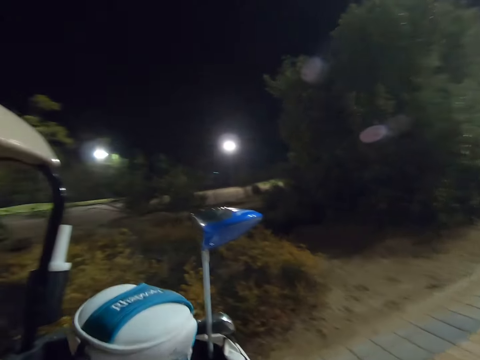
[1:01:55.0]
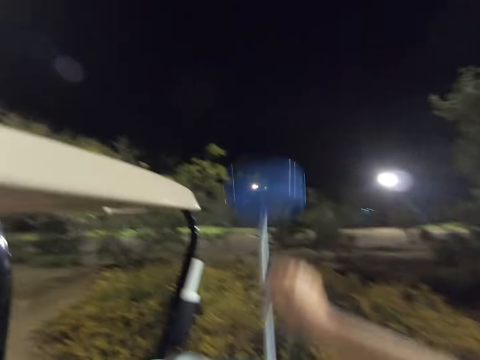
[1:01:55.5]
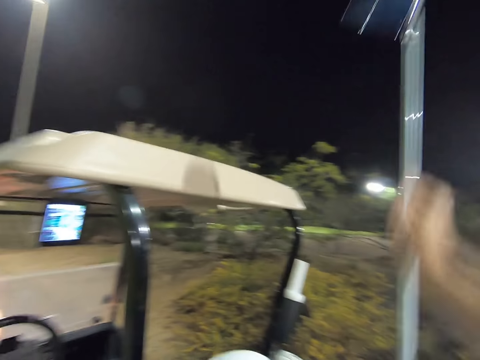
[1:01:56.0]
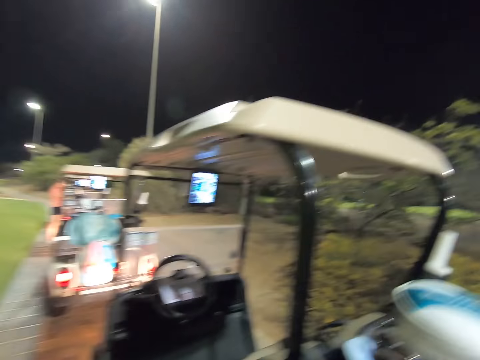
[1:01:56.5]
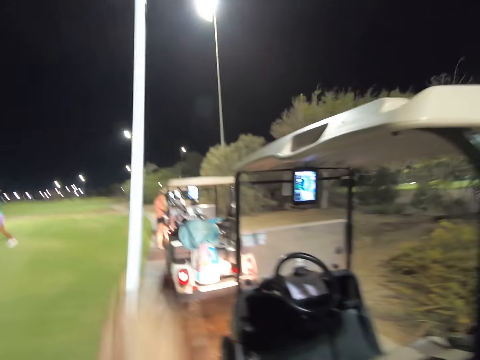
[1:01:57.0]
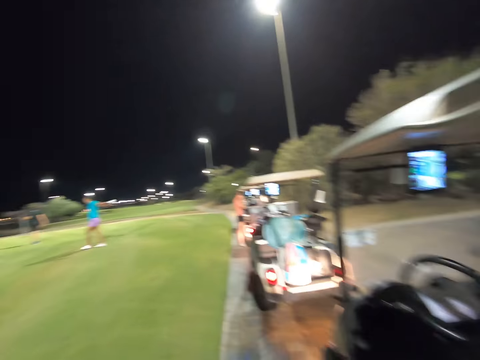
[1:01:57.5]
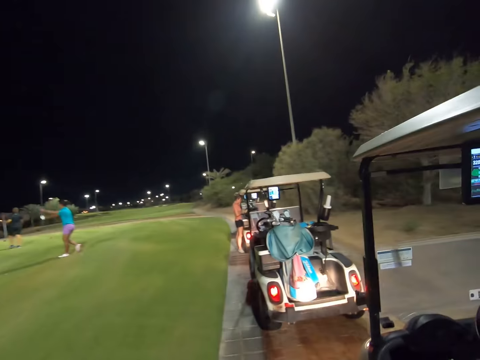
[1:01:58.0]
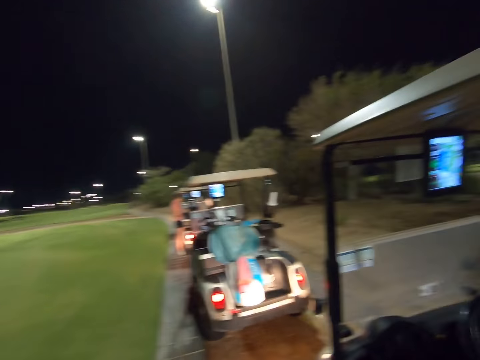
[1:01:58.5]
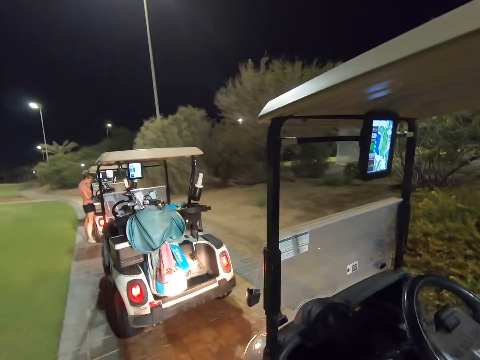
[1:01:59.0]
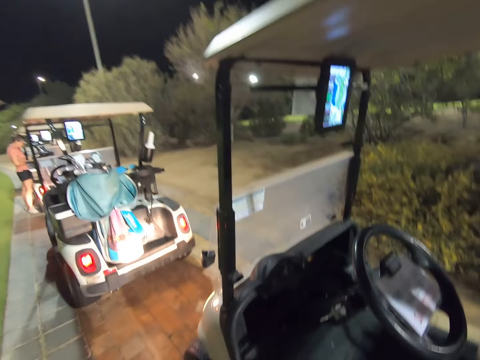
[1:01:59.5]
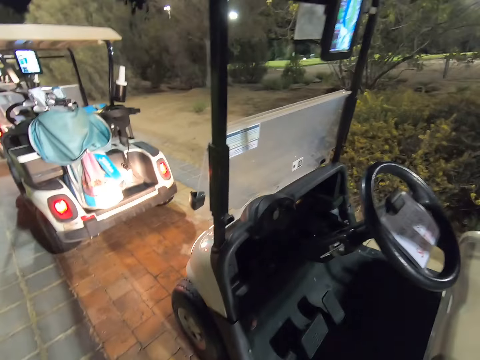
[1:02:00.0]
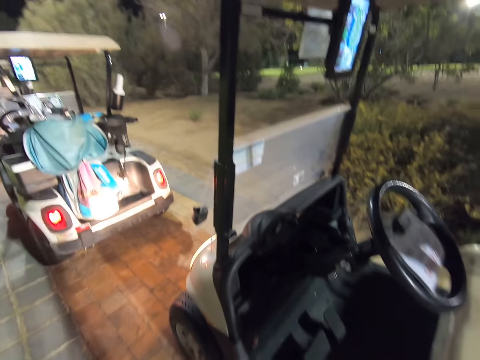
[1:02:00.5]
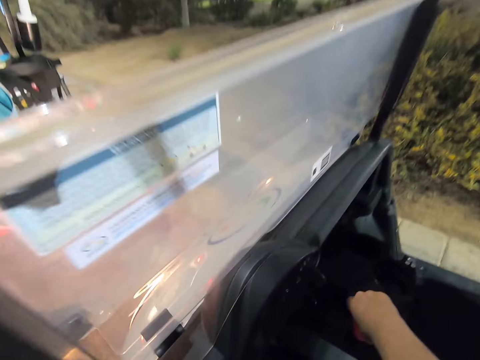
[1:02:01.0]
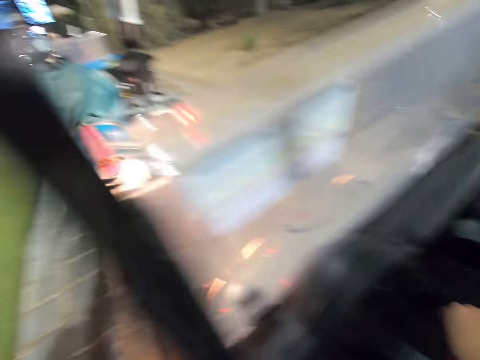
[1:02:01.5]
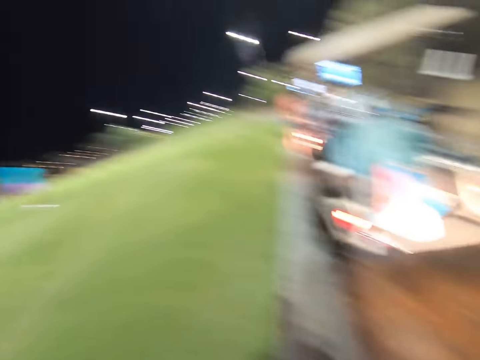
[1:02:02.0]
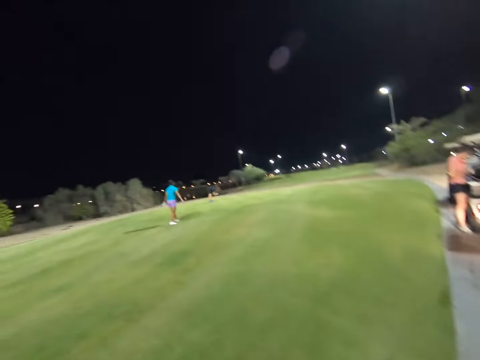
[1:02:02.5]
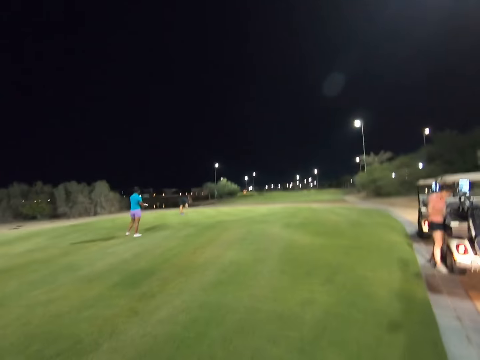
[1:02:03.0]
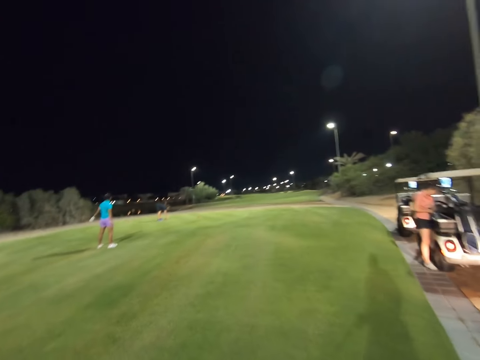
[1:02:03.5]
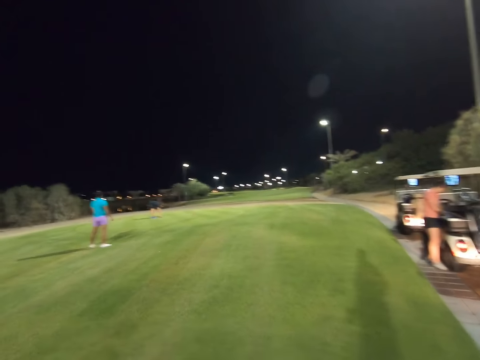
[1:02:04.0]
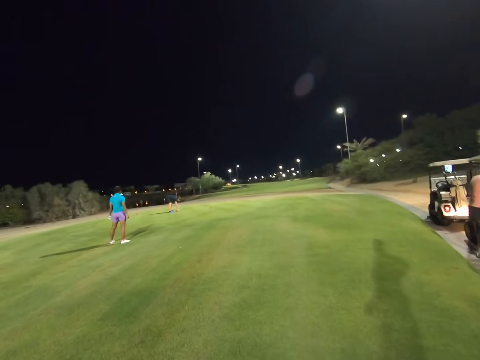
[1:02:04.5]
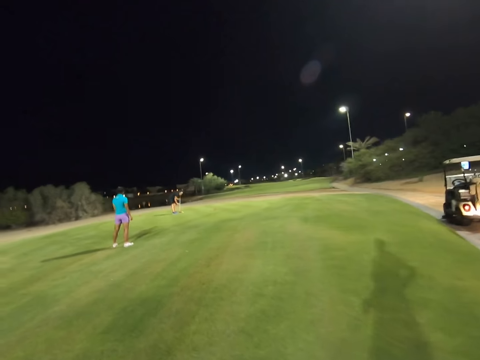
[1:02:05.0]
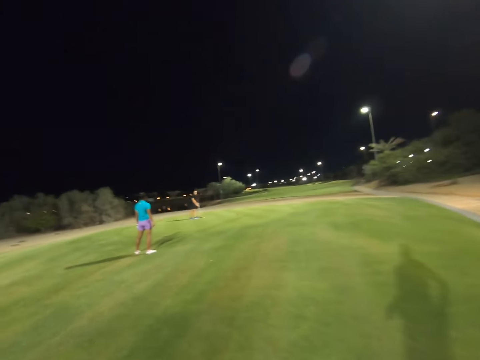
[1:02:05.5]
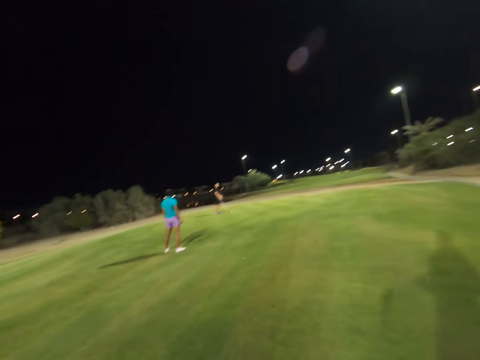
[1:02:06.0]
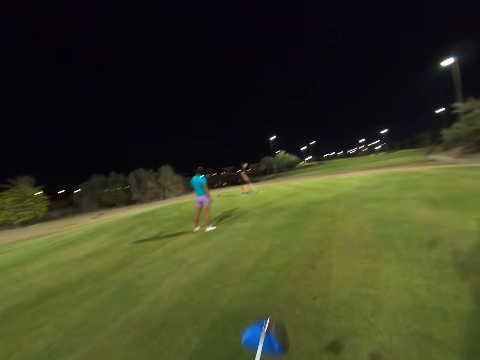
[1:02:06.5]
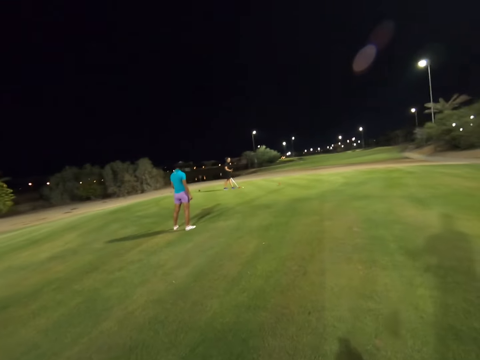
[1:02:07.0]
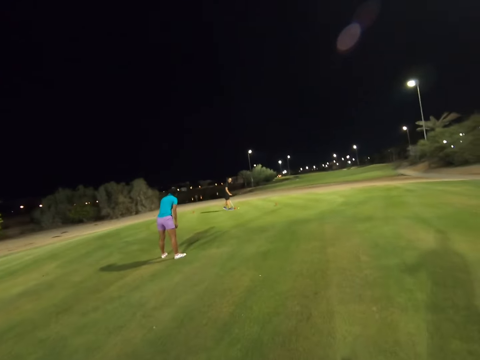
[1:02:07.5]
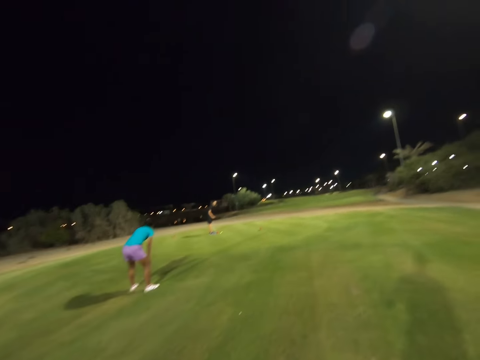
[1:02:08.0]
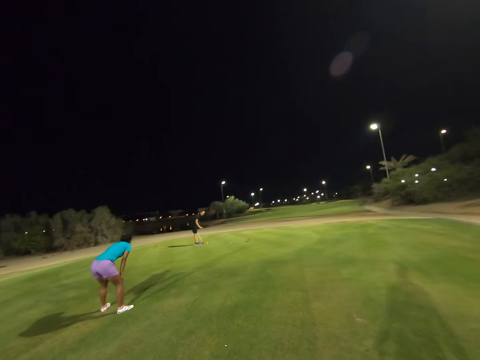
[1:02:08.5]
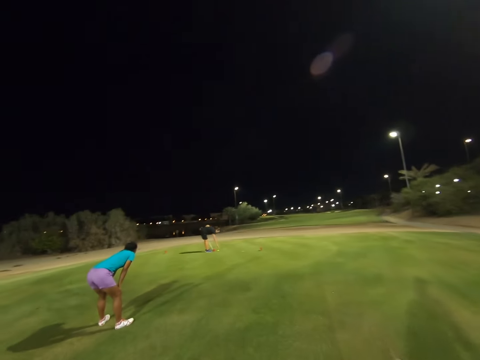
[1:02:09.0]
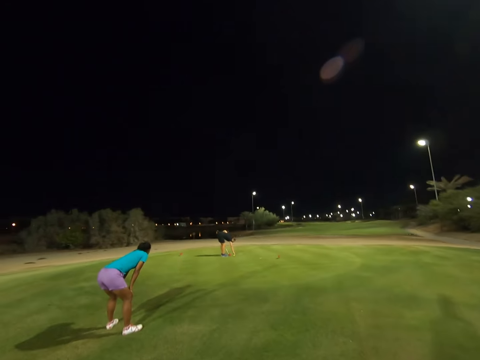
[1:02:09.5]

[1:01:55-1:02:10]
The camera wearer picks a golf club or hockey stick in the golf bag. They switch the vehicle off. They walk in the golf course.

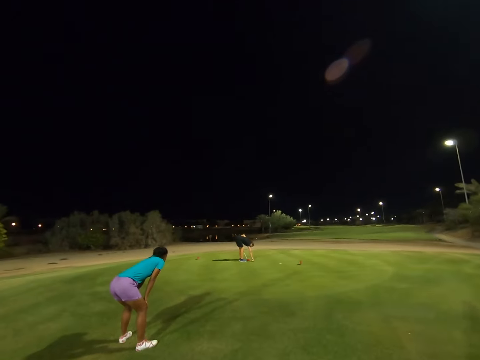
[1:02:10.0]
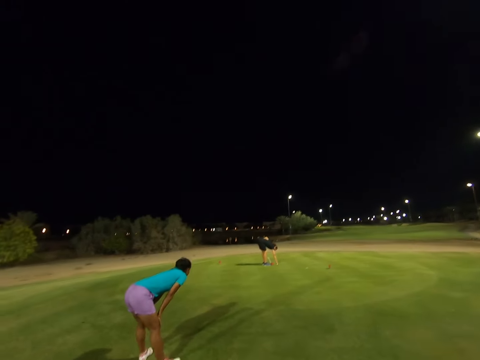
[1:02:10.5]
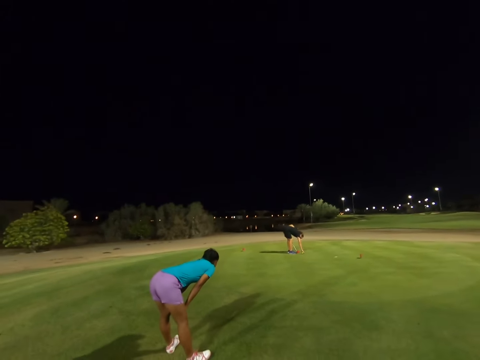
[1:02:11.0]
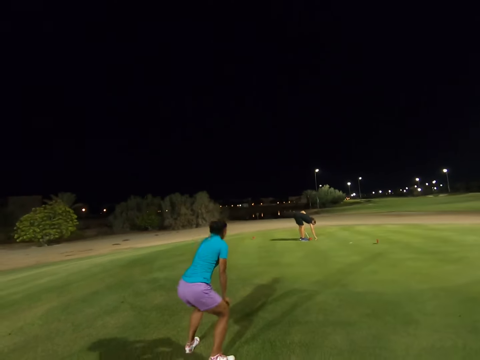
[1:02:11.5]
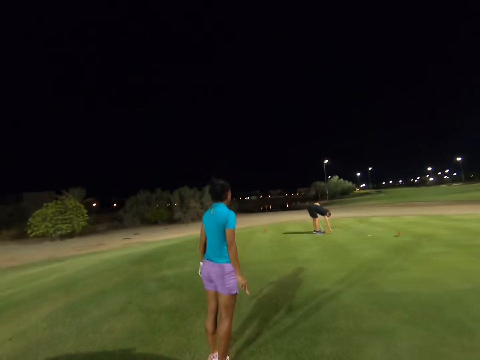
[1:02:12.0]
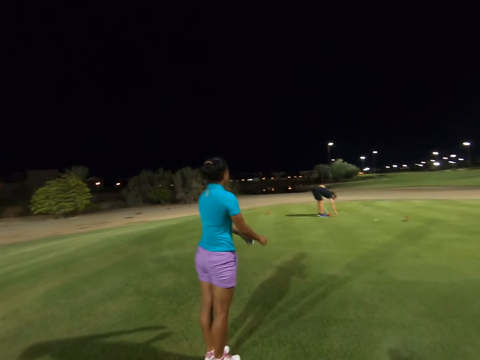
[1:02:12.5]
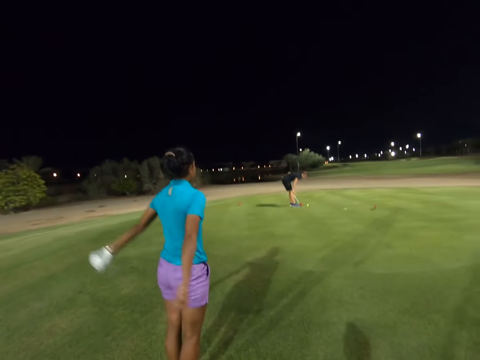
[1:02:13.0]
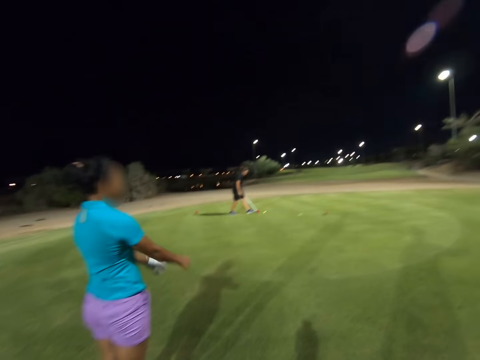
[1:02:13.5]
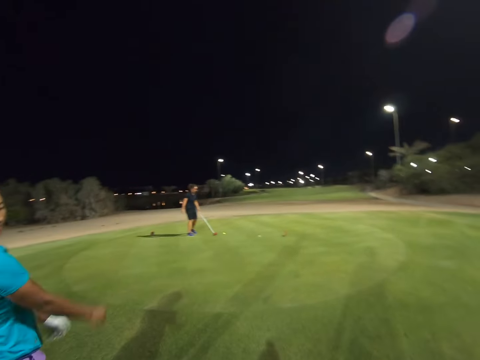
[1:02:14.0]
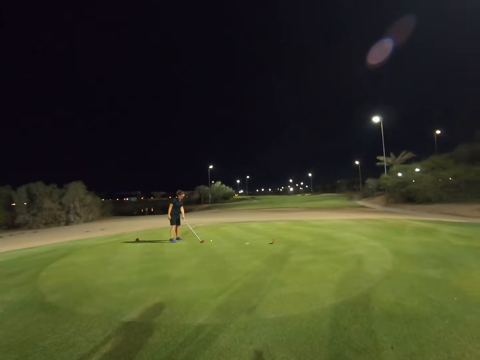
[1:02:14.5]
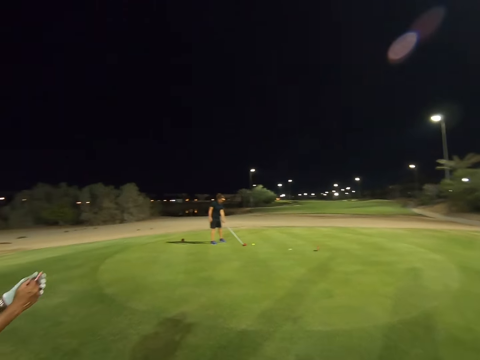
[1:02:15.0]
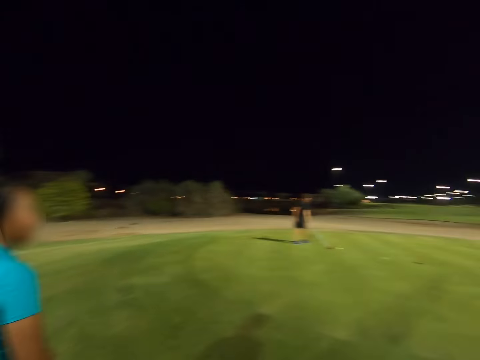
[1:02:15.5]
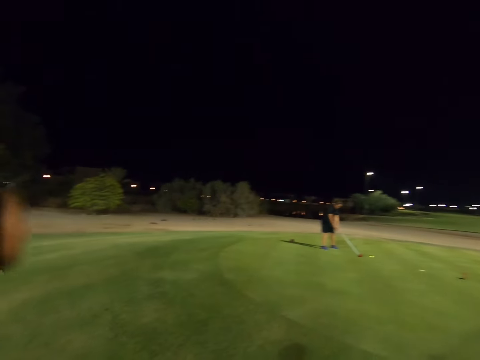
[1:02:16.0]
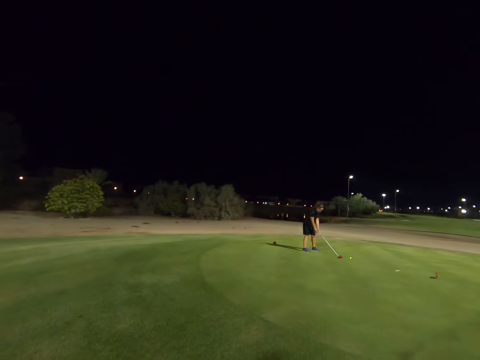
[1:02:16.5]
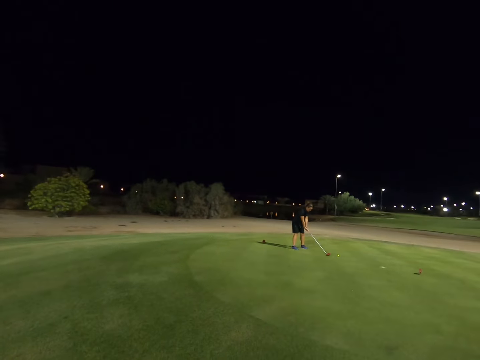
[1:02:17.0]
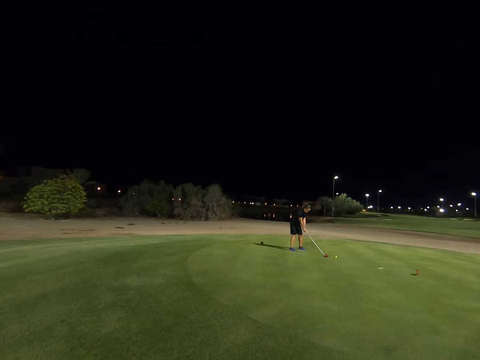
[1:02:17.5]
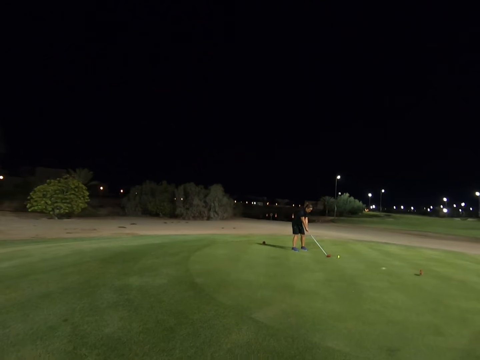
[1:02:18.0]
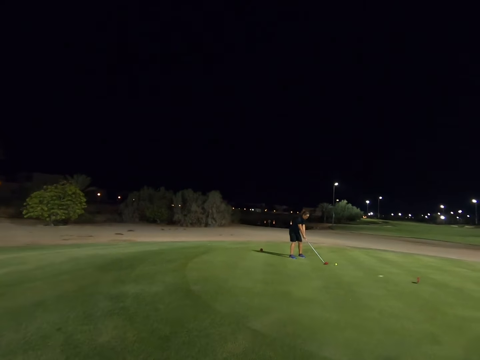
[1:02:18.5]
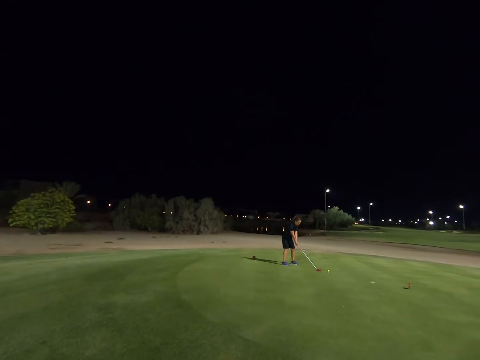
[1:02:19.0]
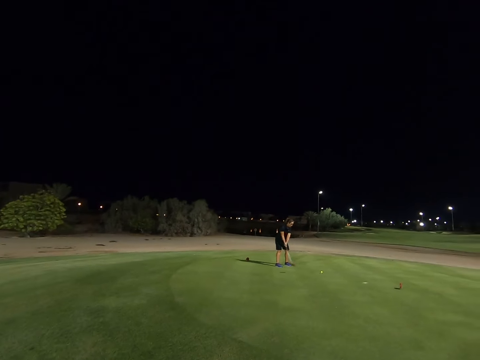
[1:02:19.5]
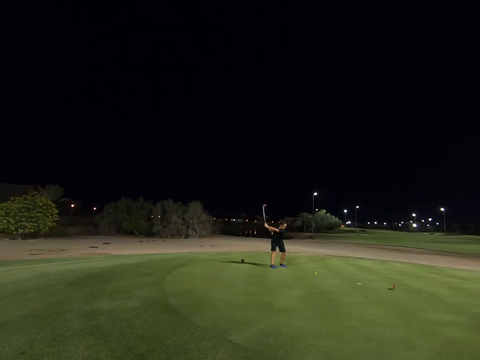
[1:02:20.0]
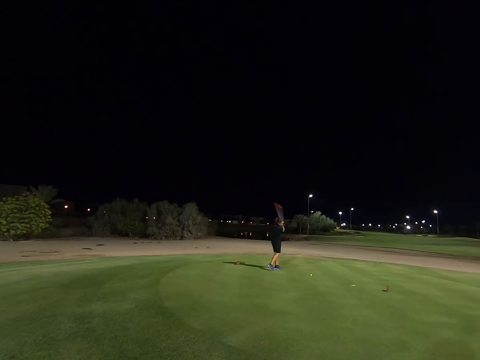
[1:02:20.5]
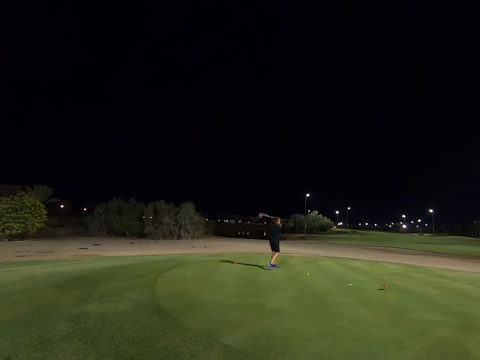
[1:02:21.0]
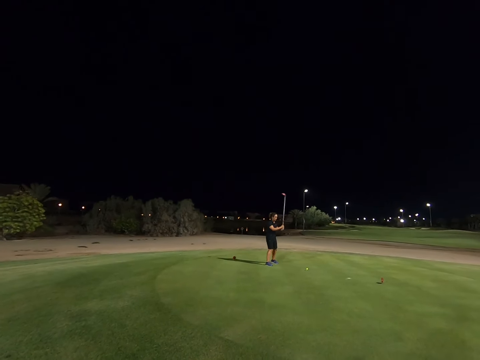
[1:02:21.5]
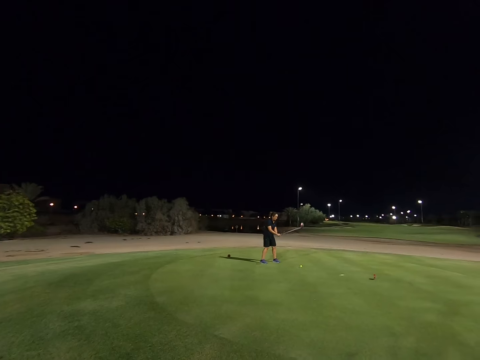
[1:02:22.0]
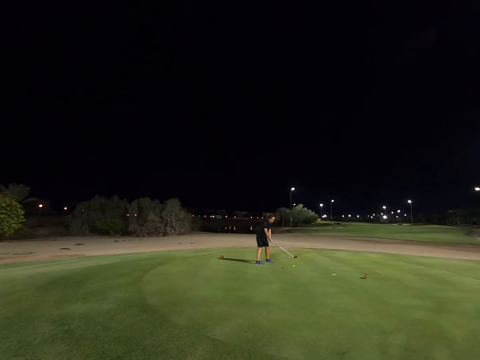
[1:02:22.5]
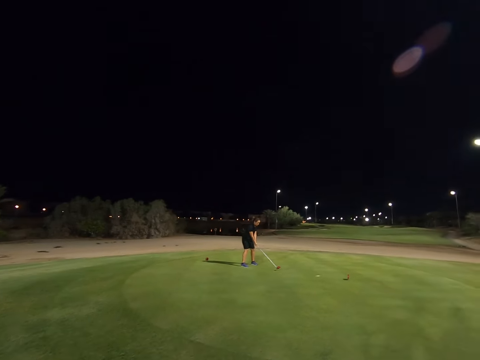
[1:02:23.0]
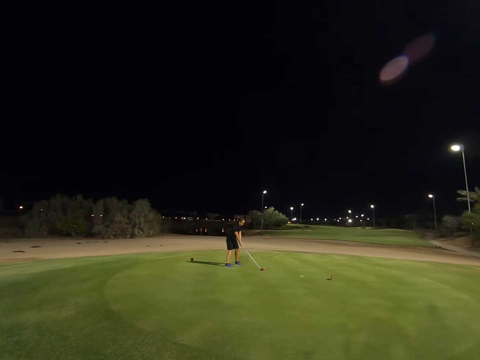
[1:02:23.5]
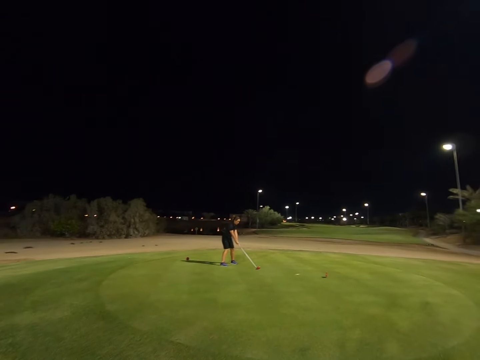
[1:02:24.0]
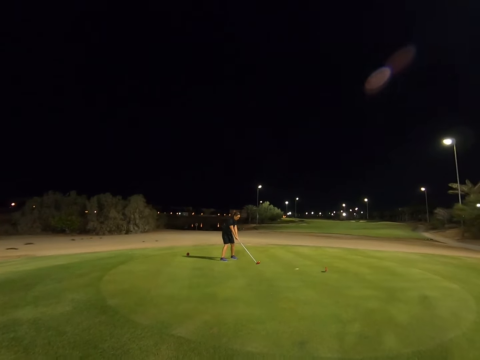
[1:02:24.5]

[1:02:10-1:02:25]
A woman swings her hands. Another woman misses hitting the golf ball. A man throws the ball using a hockey stick.
